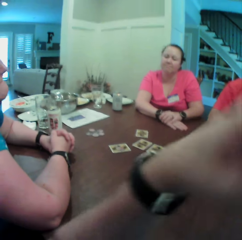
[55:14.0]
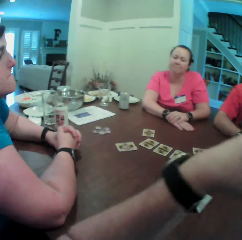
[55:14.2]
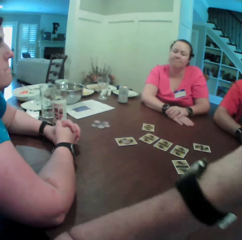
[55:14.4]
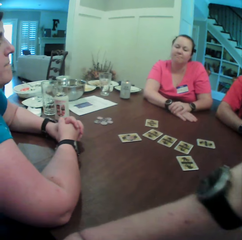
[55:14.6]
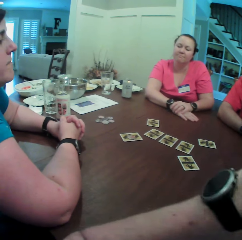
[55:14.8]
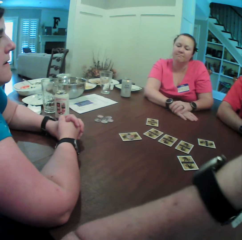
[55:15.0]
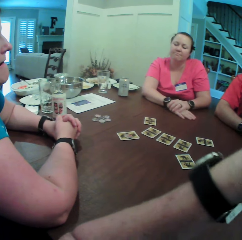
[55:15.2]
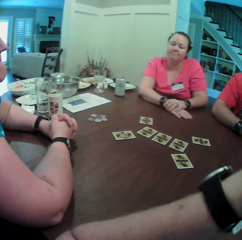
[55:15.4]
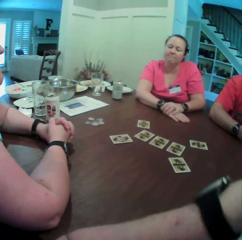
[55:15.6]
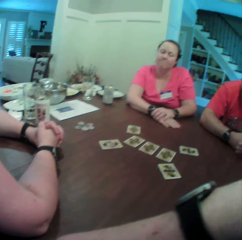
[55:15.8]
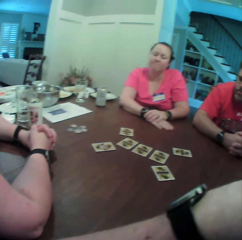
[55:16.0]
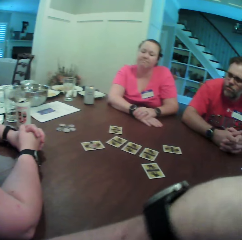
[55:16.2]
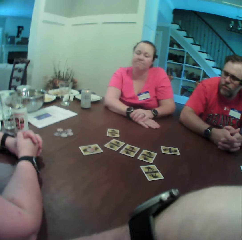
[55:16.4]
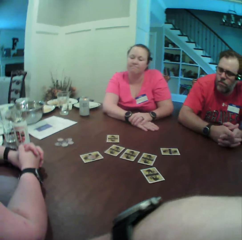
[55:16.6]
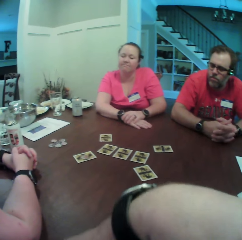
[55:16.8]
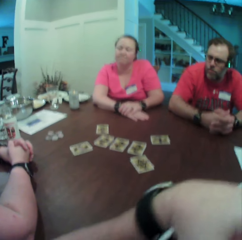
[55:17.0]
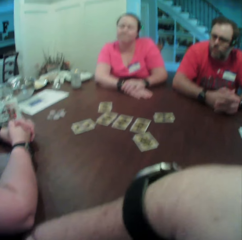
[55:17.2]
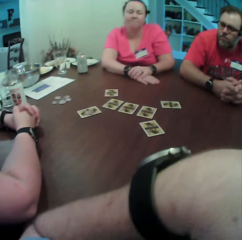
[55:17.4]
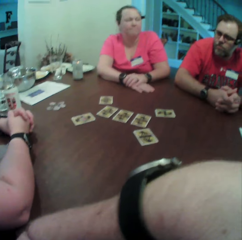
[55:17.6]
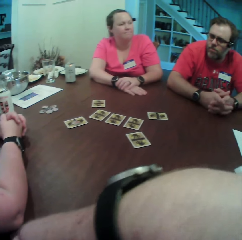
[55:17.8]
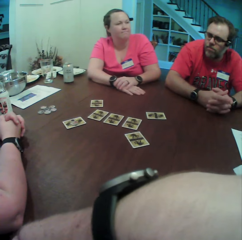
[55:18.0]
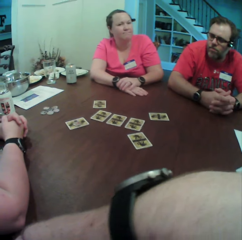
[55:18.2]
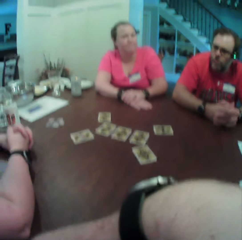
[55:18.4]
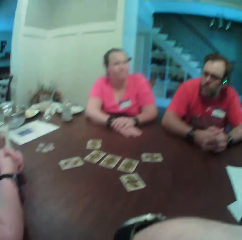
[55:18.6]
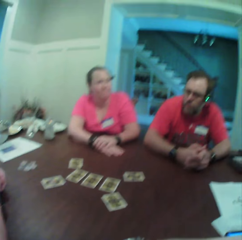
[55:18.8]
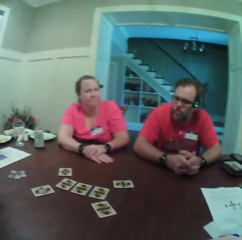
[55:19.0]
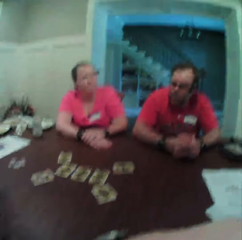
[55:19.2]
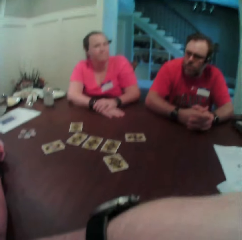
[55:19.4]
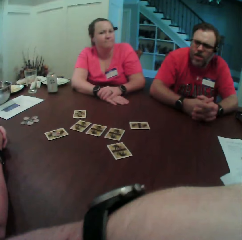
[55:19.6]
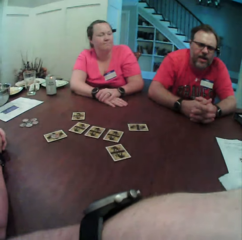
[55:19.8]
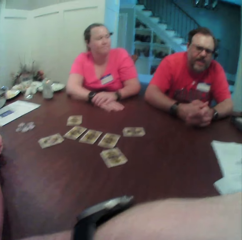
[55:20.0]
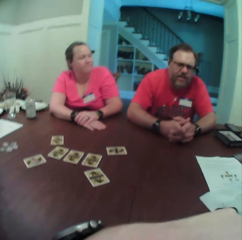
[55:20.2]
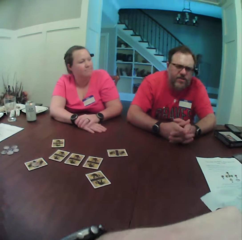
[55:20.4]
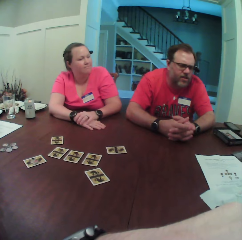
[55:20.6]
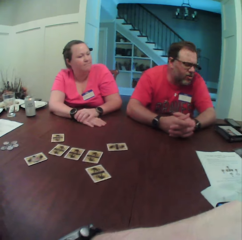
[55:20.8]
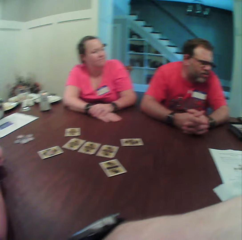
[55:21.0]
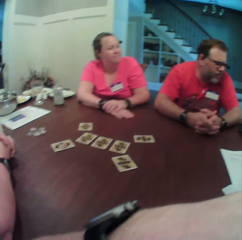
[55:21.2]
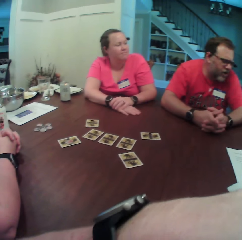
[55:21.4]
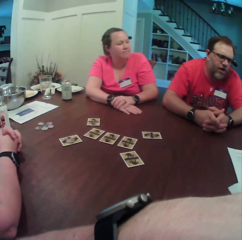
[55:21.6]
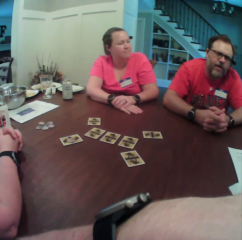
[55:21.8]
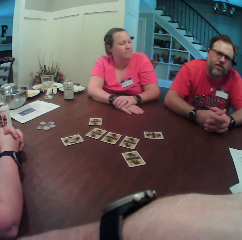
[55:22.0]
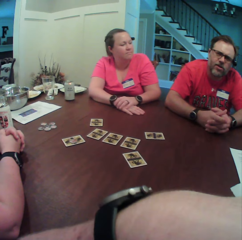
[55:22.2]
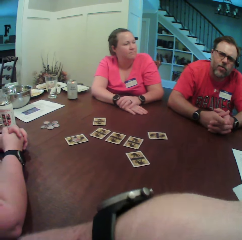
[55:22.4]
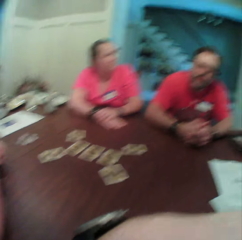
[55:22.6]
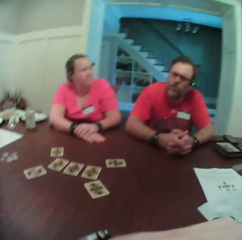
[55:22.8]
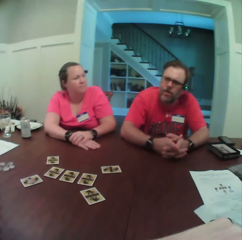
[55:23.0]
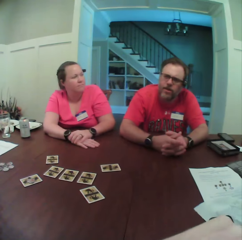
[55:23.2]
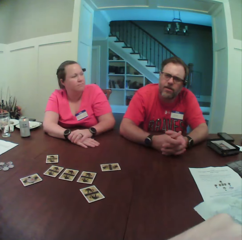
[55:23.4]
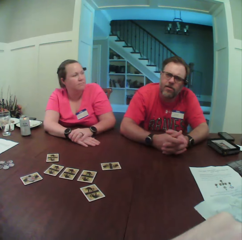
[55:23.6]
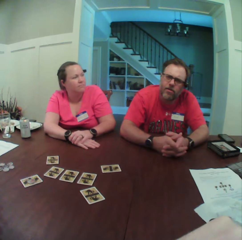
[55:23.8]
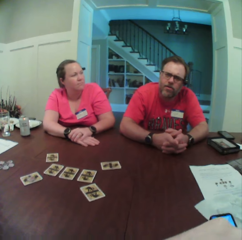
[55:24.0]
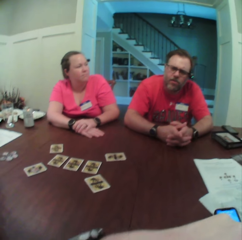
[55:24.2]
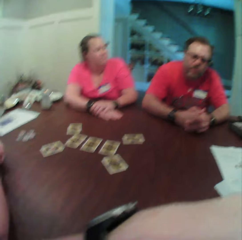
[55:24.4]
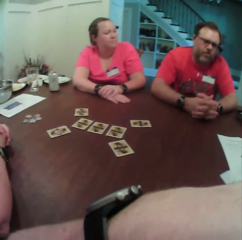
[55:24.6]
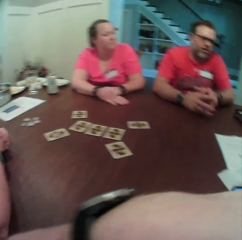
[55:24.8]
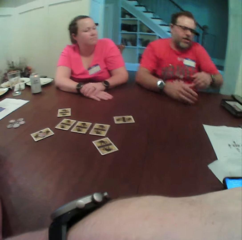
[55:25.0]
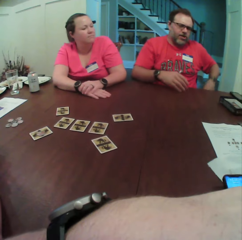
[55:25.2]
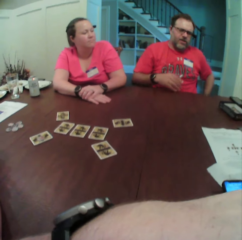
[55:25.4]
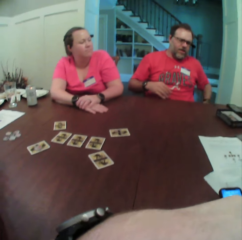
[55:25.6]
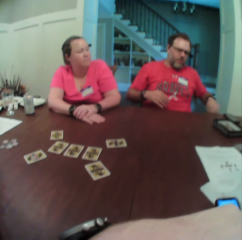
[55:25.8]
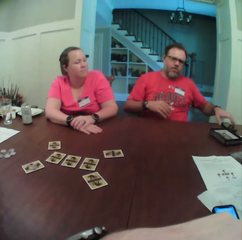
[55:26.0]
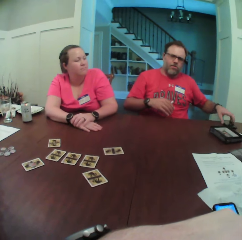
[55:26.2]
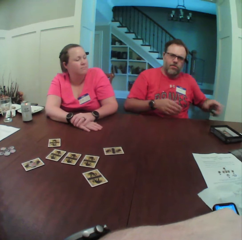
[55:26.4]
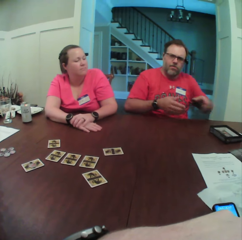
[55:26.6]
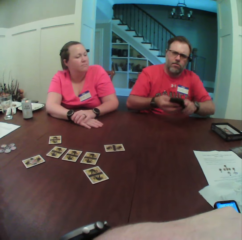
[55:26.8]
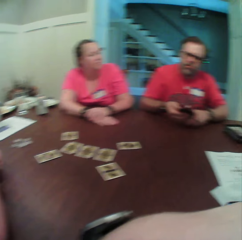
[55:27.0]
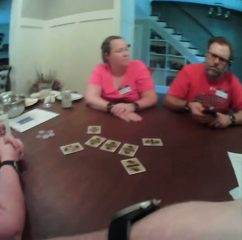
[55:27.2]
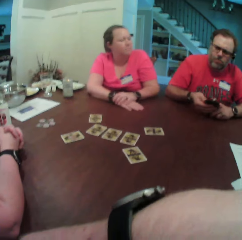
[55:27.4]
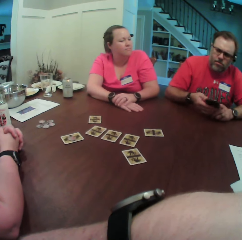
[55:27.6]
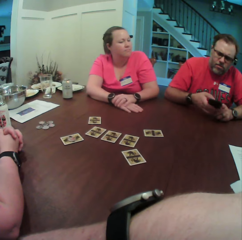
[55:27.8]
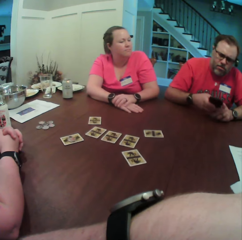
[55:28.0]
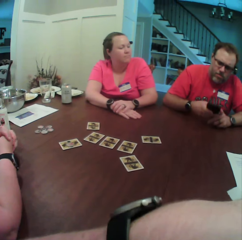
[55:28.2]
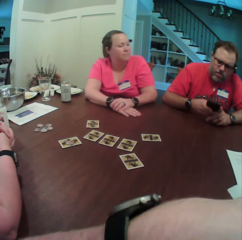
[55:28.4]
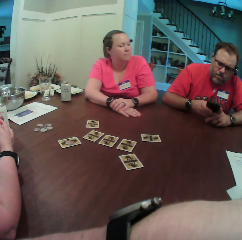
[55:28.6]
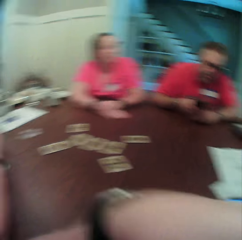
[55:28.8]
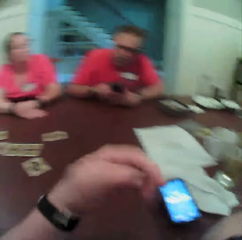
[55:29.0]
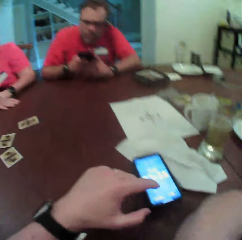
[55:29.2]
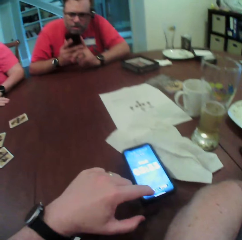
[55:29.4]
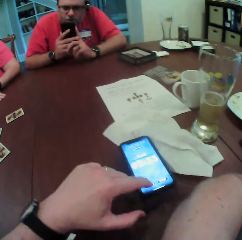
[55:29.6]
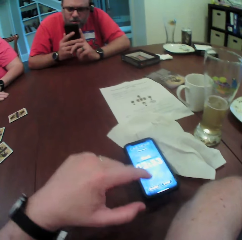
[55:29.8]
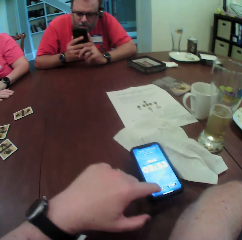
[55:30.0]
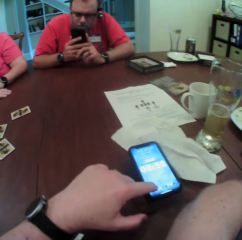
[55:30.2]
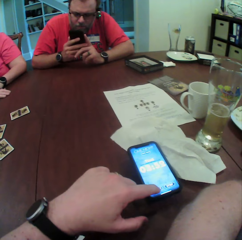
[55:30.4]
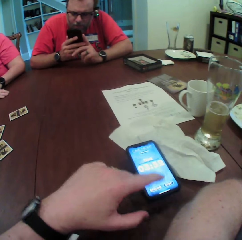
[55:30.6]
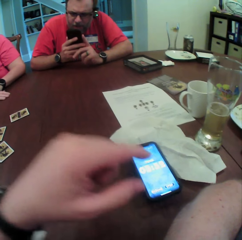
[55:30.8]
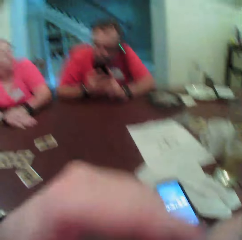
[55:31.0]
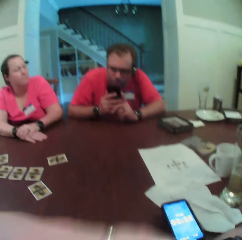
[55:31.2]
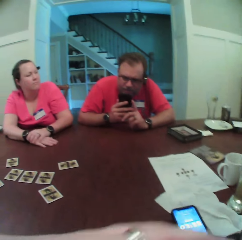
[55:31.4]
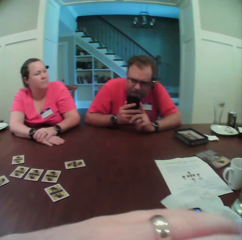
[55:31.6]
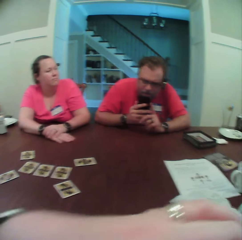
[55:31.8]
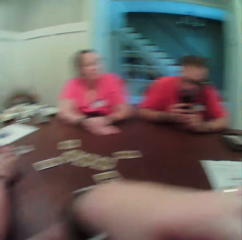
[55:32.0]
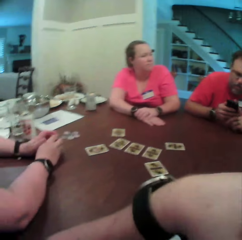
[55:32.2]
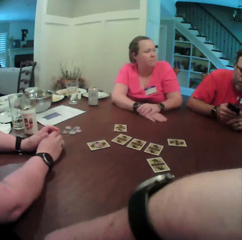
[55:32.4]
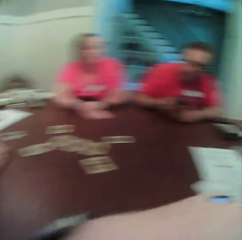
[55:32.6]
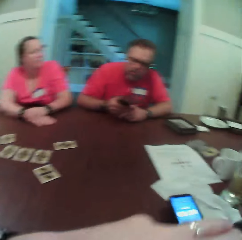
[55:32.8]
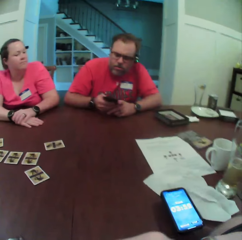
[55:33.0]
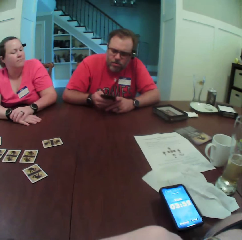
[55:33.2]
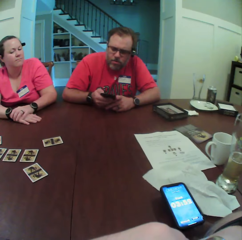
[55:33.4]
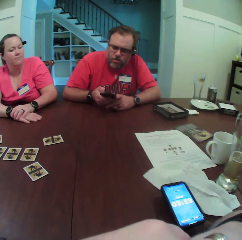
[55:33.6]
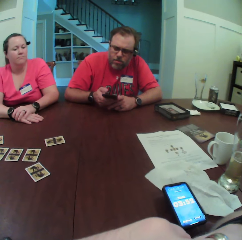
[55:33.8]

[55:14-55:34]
The camera wearer turns towards the woman and the man. He stares at the man. The man converses with the camera wearer. The man removes both hands from the table. The man picks a phone on the table with his left hand and passes the phone to his right hand with his left hand. The man uses the phone. The camera wearer uses the phone. He taps the phone on the table with his left hand. He stares at the man.

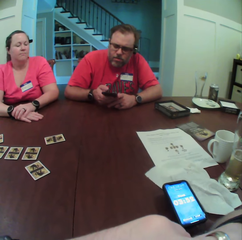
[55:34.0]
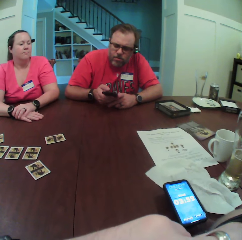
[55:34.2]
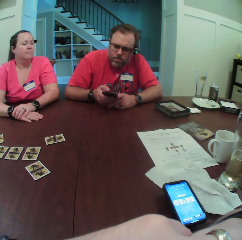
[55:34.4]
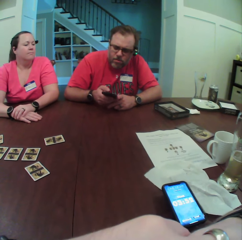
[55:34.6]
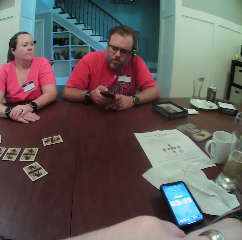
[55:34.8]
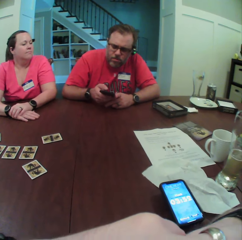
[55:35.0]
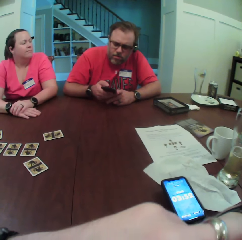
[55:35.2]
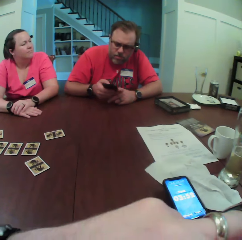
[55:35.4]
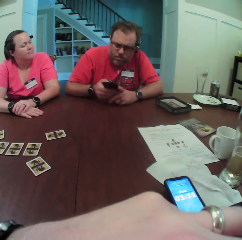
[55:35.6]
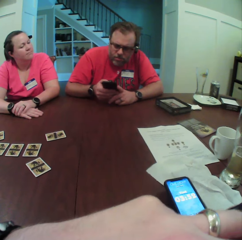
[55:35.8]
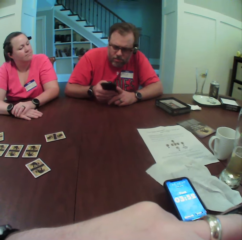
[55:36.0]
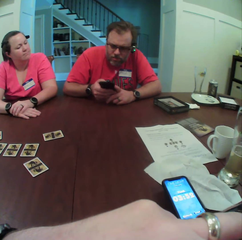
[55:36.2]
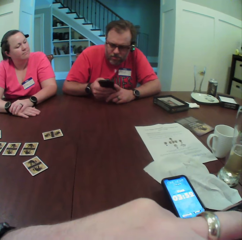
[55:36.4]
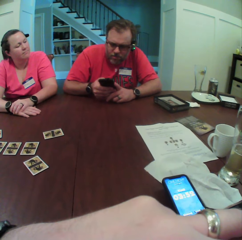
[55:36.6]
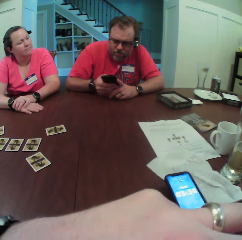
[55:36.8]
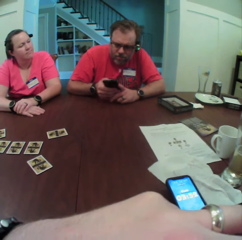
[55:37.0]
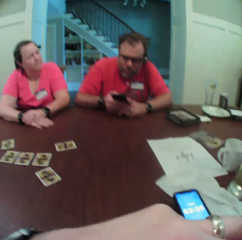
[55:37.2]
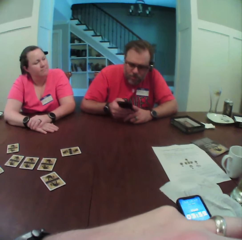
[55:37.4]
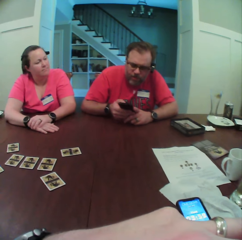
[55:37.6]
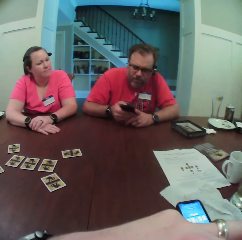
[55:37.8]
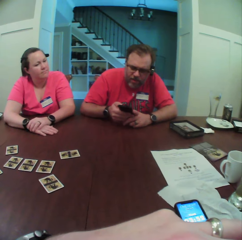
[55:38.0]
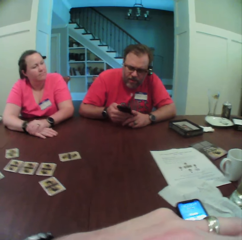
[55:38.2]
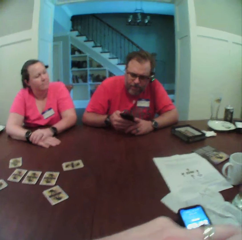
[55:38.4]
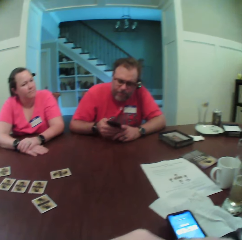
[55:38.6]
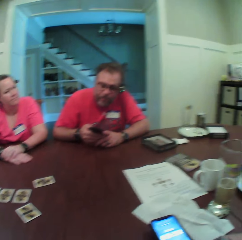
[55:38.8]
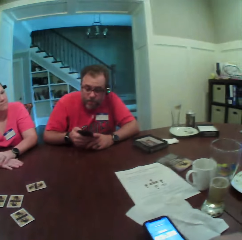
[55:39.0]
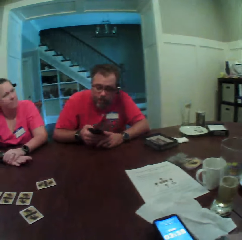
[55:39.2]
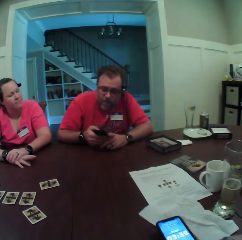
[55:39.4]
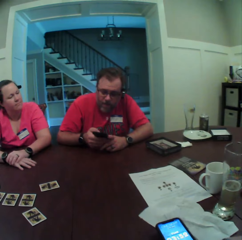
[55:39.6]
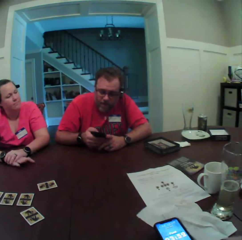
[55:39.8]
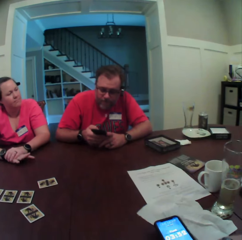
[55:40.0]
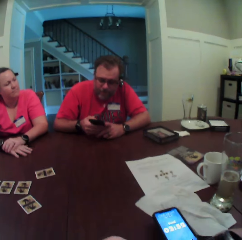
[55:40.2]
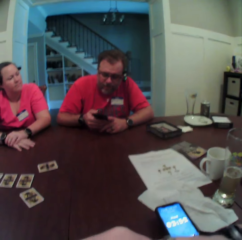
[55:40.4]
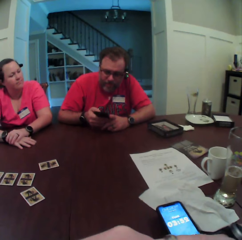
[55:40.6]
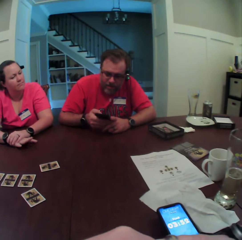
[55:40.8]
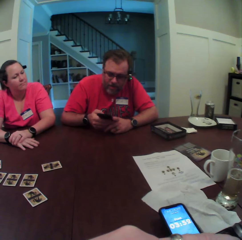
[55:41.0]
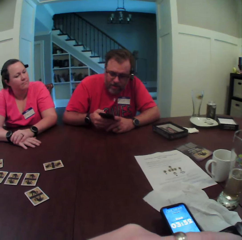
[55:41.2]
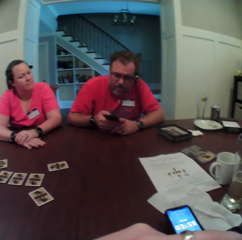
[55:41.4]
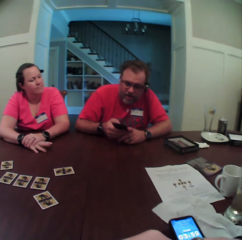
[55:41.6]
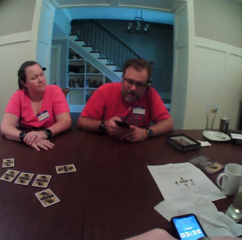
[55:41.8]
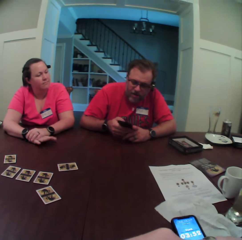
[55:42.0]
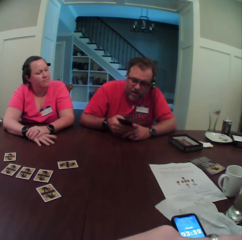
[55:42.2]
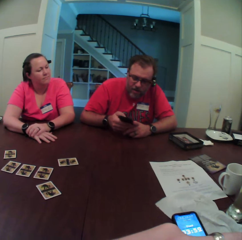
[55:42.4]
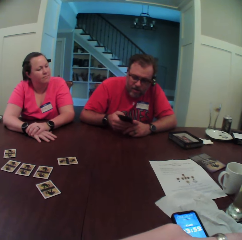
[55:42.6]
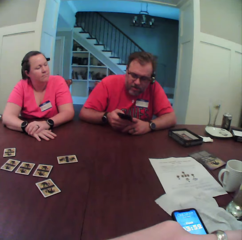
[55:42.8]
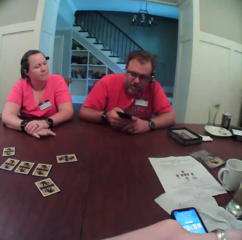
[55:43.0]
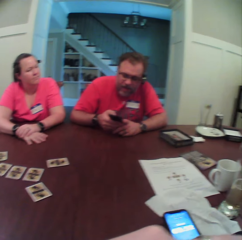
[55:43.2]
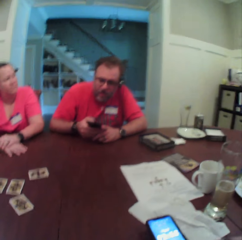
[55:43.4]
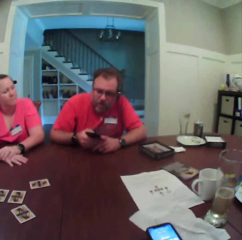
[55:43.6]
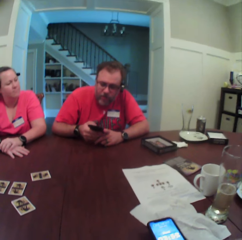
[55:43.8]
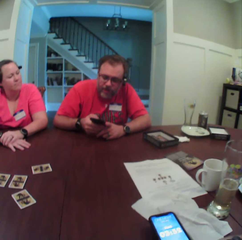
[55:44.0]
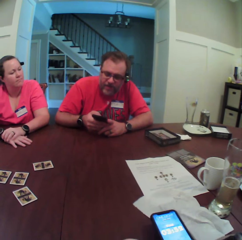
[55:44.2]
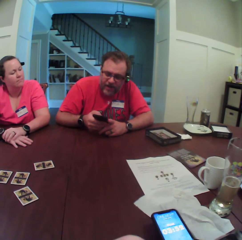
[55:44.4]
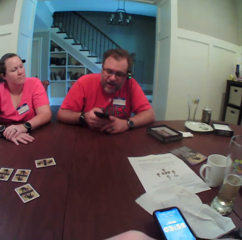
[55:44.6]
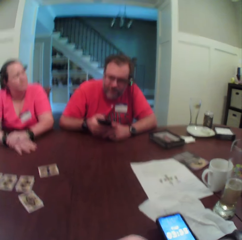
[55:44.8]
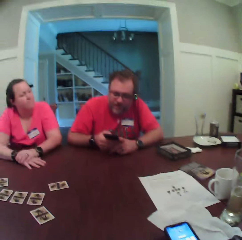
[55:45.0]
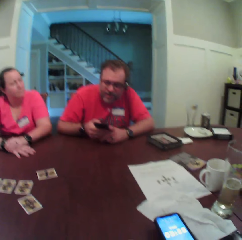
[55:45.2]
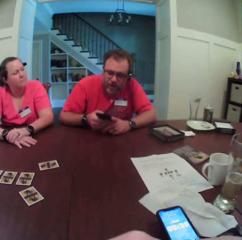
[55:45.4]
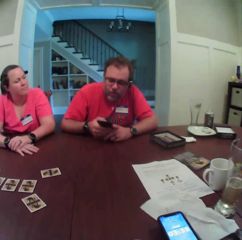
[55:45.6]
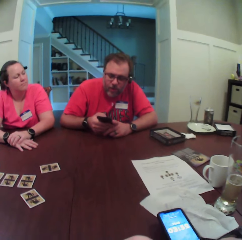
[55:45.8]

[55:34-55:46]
A man uses the phone. A woman taps the table with her right hand.
